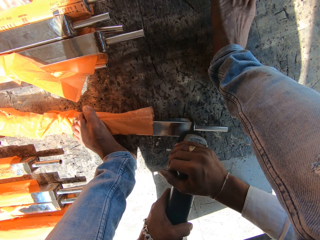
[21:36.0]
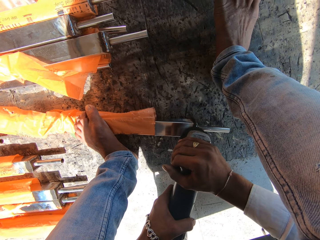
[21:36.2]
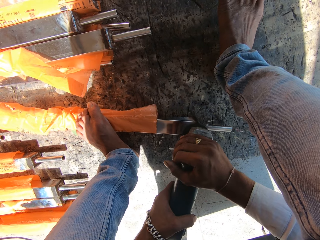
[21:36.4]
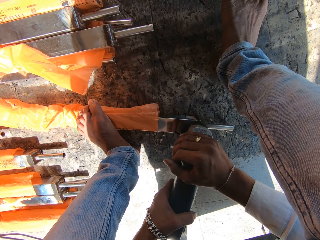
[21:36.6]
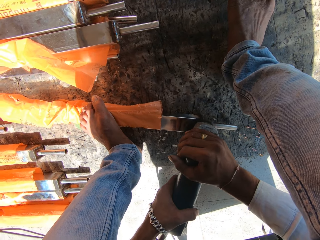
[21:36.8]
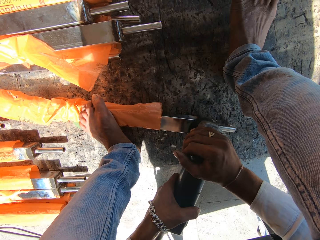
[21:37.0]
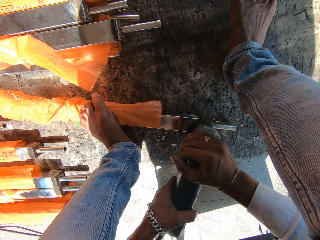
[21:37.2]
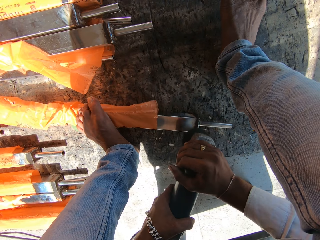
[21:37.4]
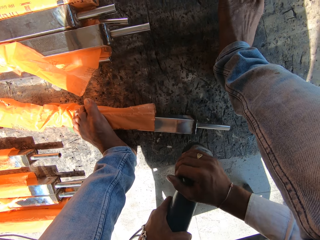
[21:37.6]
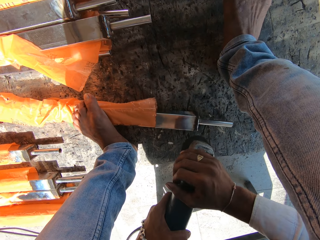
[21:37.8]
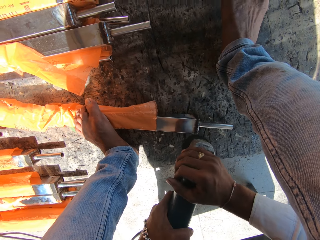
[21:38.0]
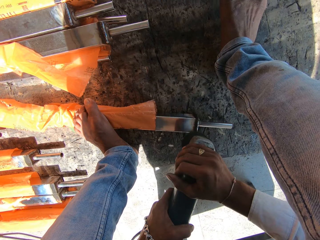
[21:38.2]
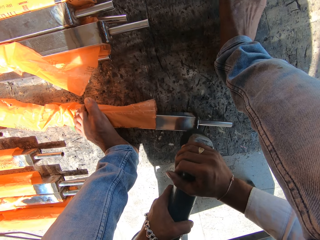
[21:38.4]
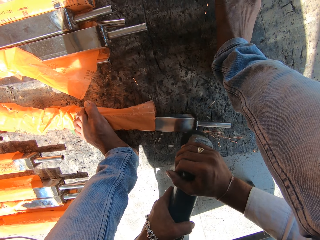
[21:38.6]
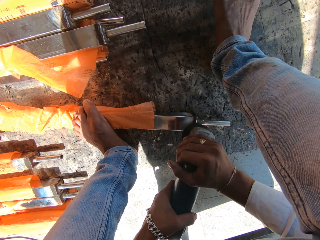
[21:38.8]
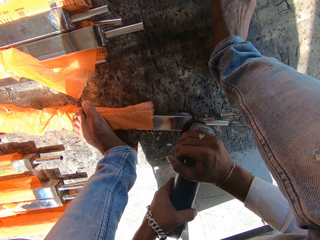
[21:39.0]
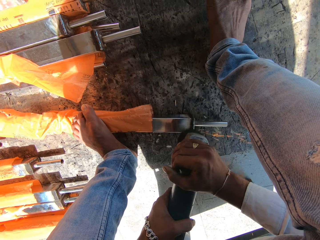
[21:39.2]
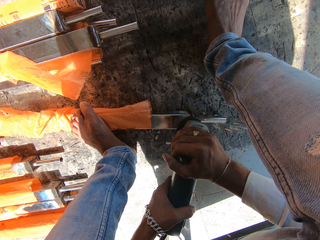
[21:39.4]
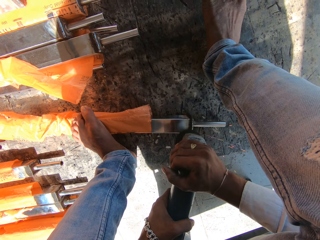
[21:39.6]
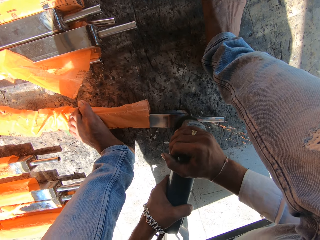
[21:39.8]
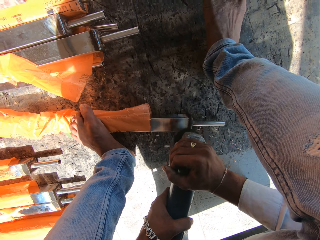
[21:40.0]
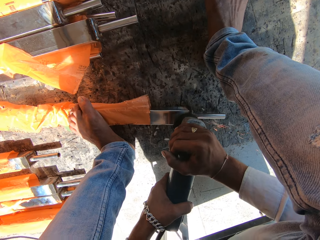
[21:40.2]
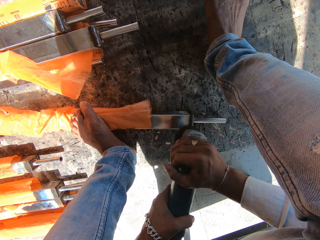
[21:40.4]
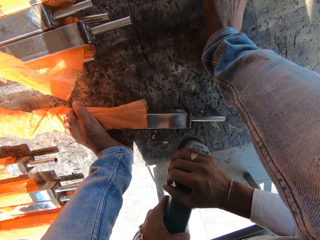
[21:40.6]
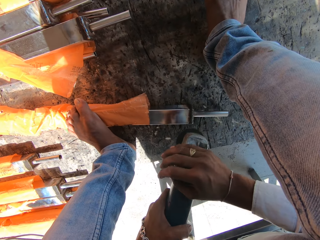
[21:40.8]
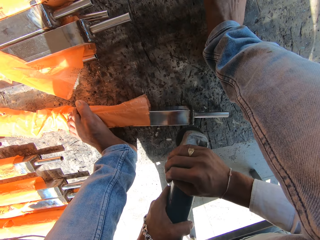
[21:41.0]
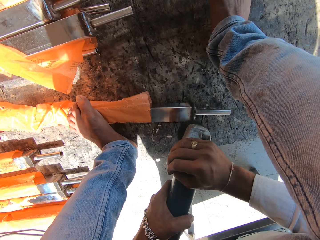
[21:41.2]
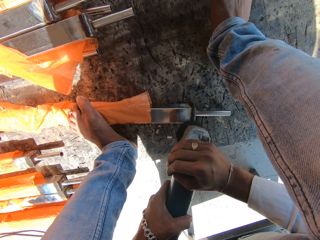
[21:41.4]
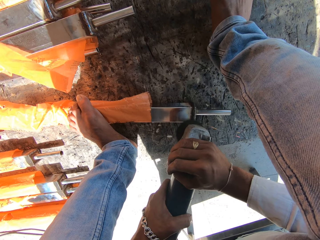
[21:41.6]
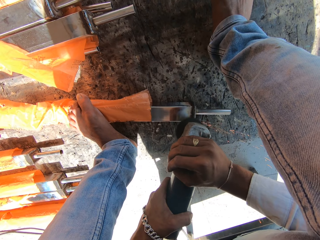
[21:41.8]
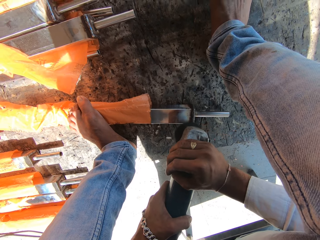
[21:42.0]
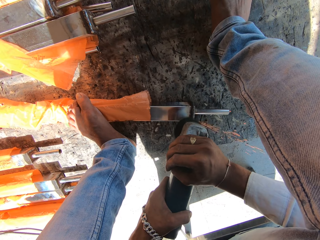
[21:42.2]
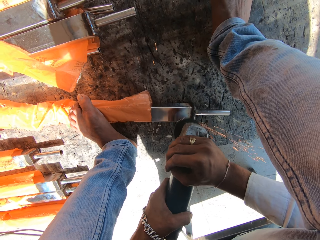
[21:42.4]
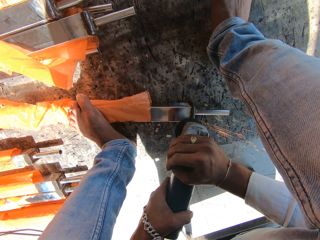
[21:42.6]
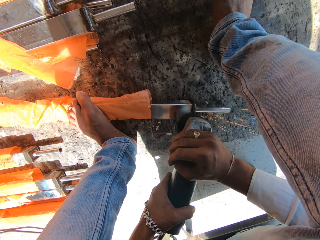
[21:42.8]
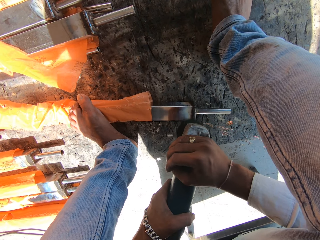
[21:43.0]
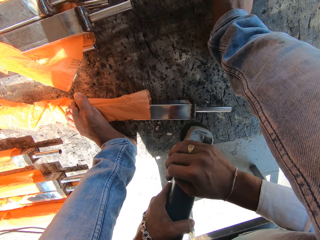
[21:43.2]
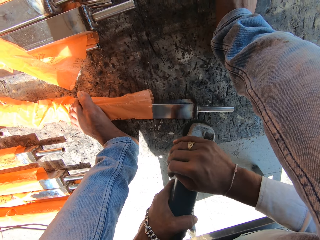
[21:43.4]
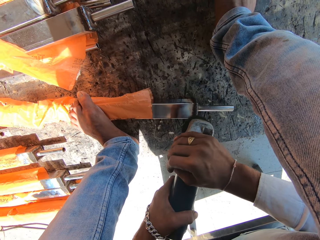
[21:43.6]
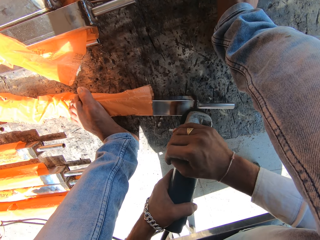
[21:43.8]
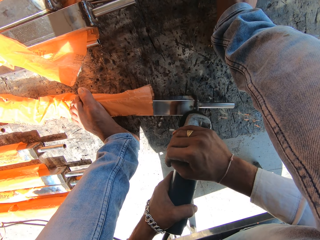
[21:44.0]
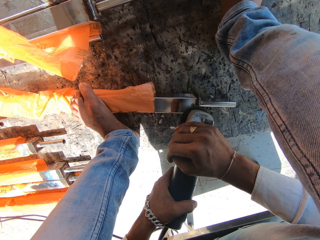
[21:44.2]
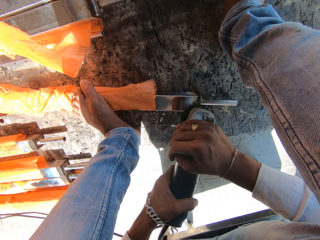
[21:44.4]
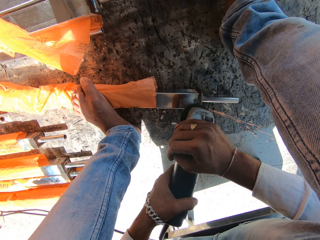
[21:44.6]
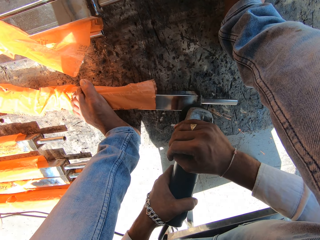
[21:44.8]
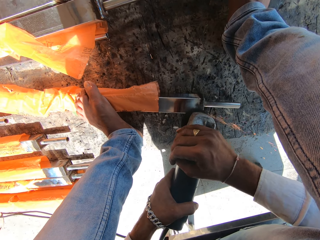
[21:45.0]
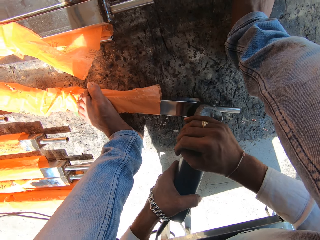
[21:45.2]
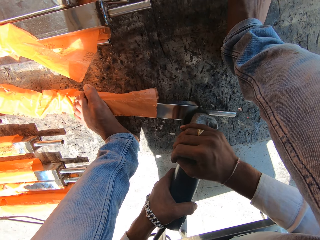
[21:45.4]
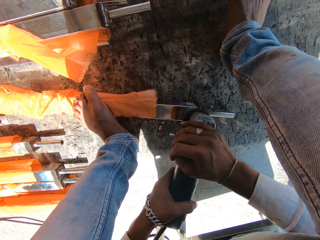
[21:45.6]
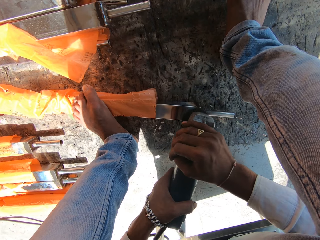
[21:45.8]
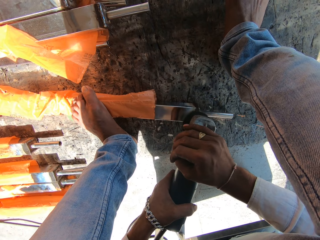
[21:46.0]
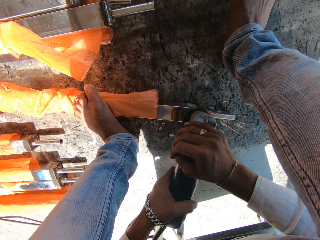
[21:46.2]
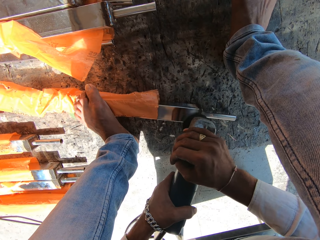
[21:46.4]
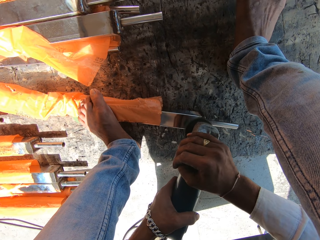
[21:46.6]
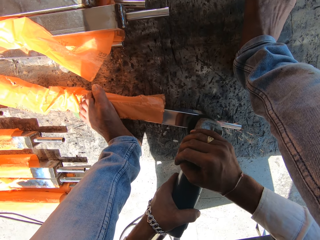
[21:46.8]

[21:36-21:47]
The camera wearer grinds the rod on the ground with the angle grinder in both hands.

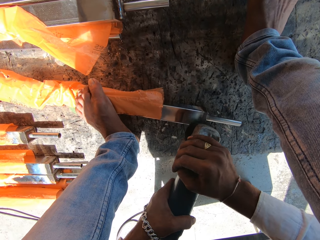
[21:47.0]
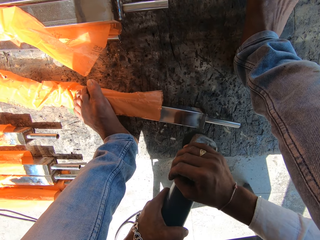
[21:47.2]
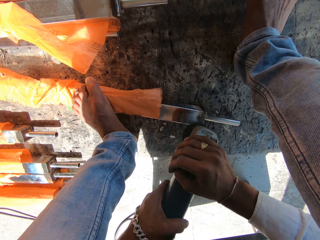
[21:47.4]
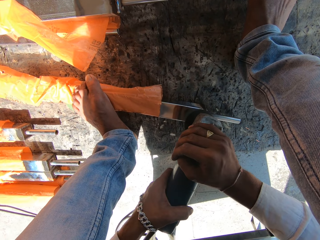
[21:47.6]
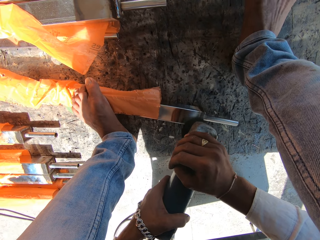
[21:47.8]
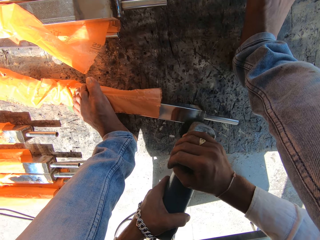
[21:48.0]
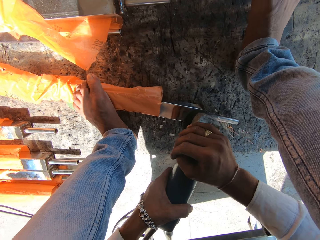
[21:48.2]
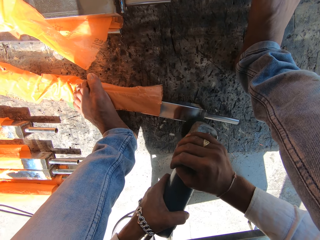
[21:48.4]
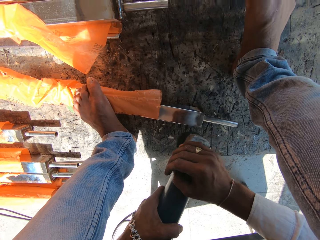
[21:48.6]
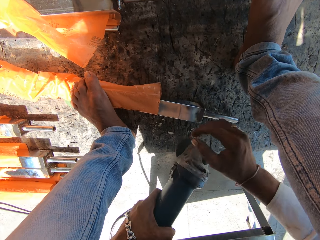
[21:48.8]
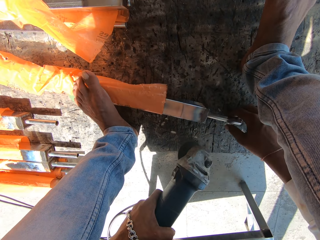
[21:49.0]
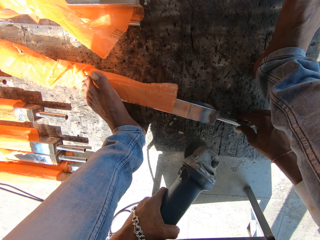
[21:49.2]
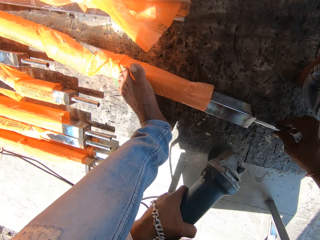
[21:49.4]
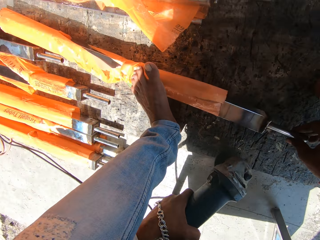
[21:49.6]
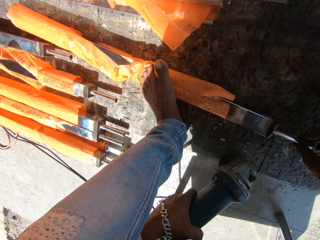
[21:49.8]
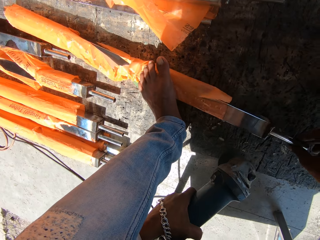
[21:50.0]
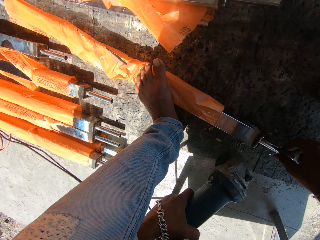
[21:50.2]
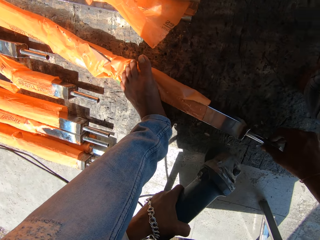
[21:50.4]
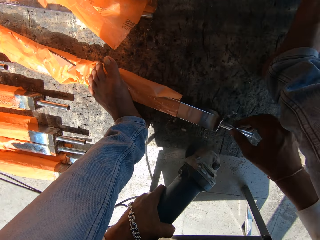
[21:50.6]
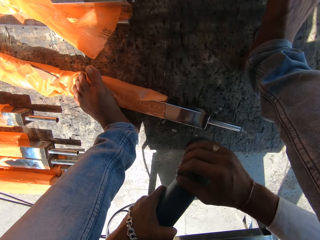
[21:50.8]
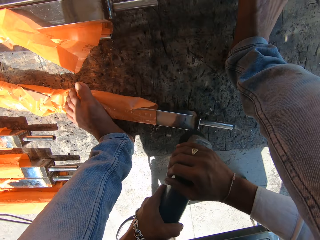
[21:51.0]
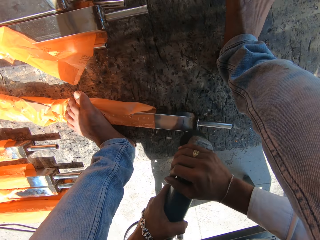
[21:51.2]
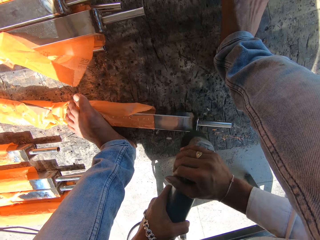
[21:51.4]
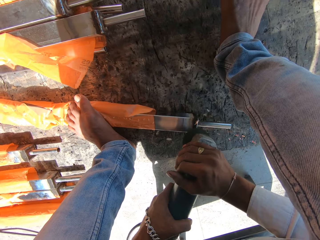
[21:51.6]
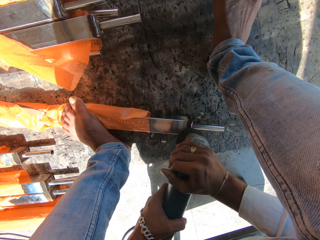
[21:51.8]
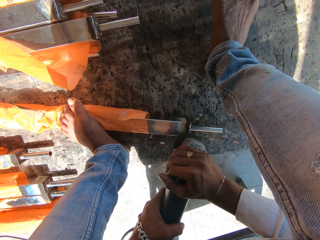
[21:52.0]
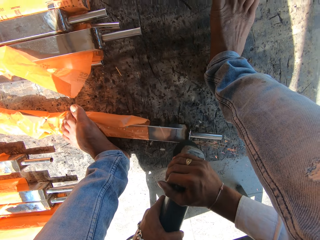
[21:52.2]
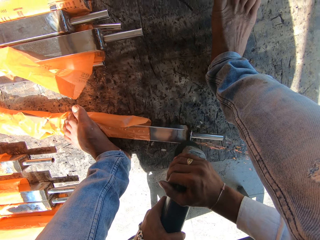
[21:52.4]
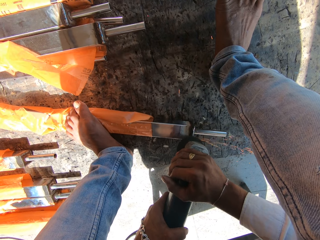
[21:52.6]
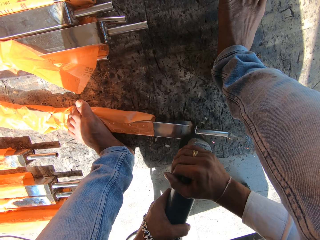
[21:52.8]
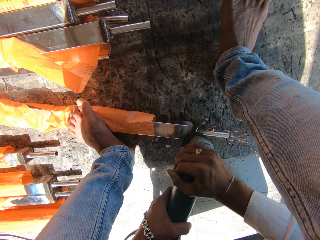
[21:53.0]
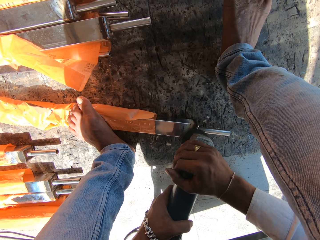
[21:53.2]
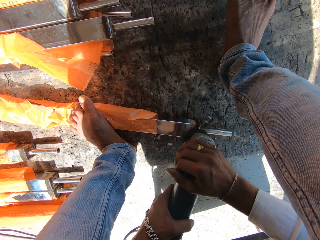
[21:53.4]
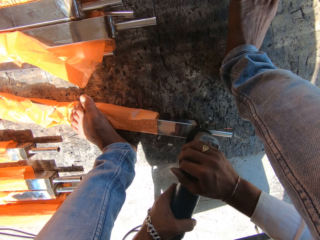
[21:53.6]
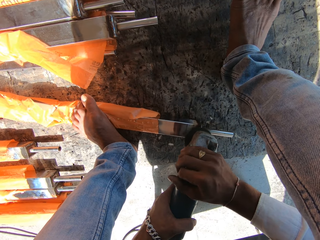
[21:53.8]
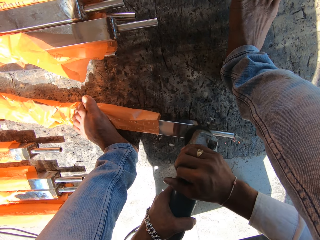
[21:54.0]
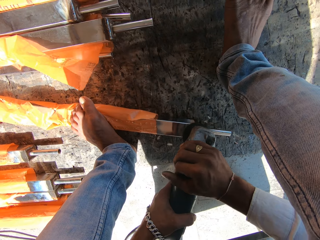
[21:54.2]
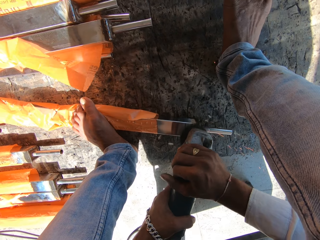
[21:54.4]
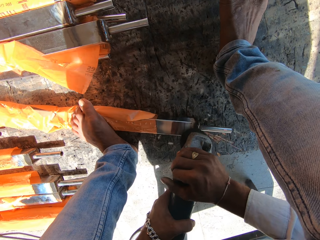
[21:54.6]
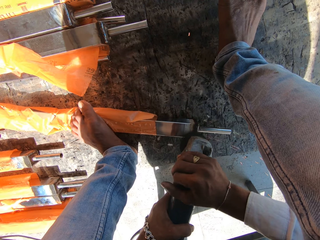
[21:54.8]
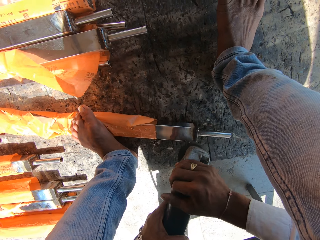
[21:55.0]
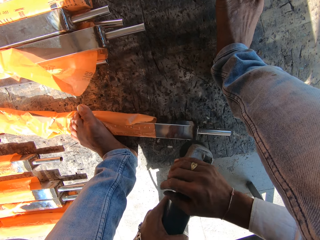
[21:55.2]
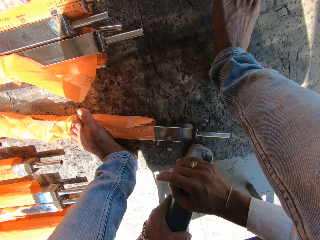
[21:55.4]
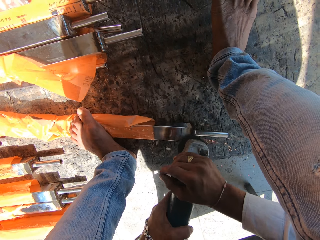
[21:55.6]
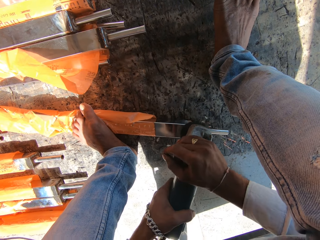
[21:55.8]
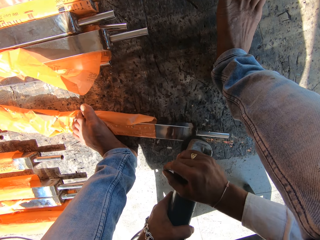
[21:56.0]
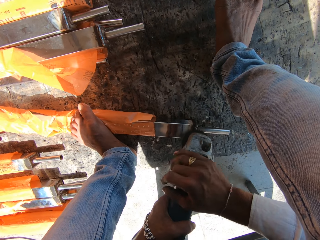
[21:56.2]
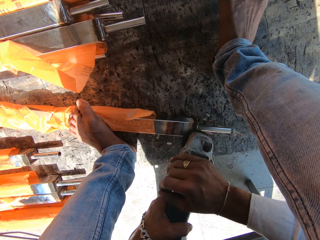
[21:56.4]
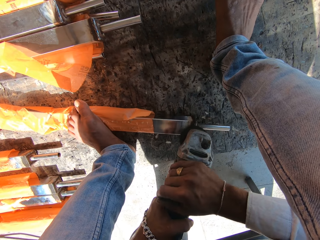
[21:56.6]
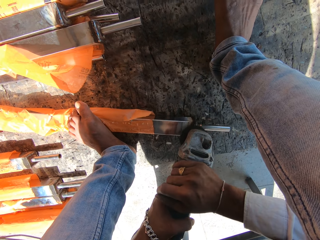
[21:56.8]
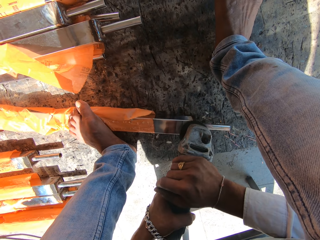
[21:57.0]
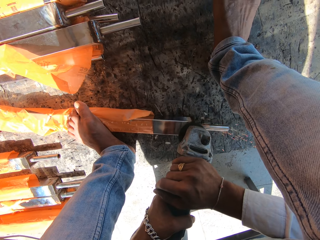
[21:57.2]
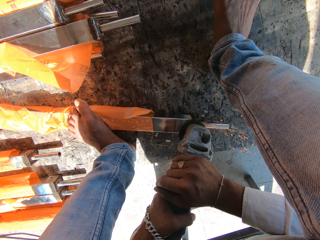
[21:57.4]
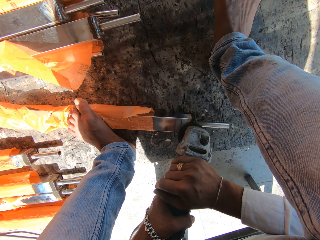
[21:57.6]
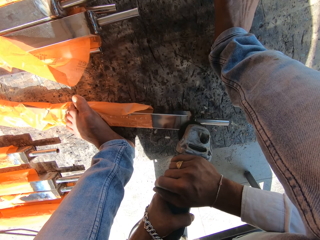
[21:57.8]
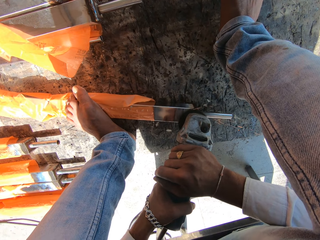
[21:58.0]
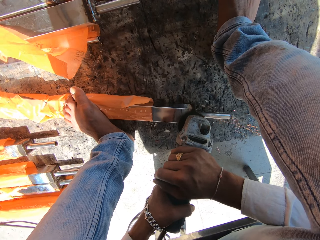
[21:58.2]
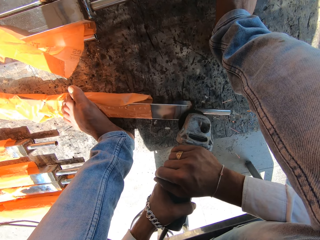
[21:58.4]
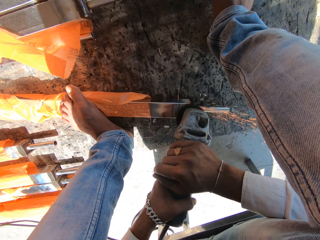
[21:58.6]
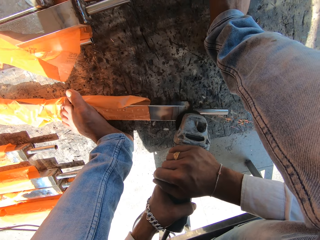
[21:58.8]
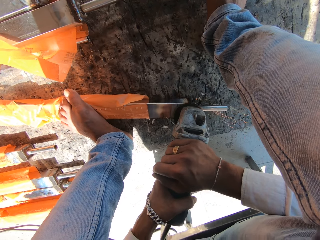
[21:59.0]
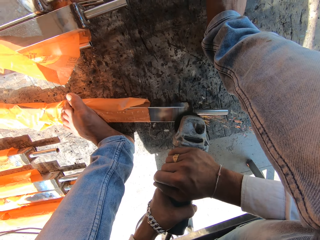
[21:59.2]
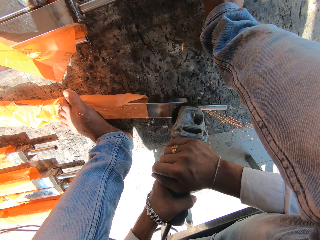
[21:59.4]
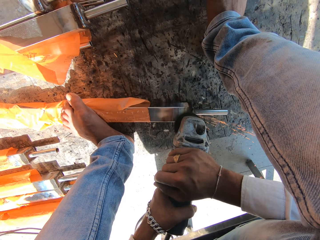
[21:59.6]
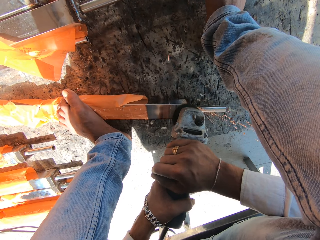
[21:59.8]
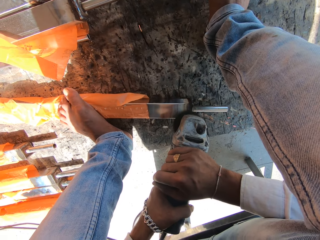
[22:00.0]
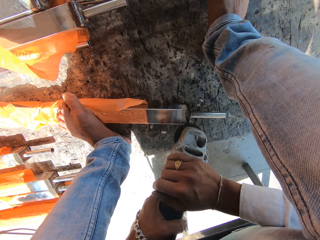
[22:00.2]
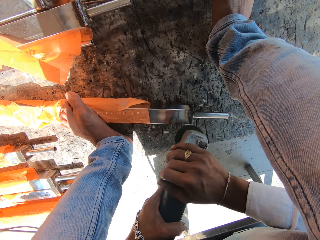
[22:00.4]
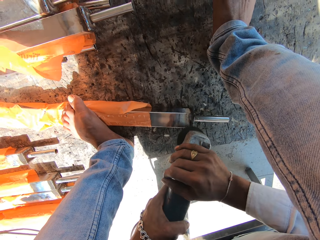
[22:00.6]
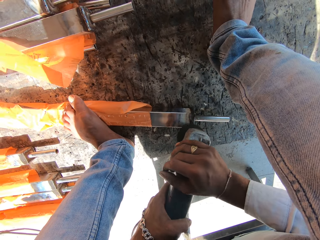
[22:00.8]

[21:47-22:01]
The camera wearer flips the metal rod with his right hand. He picks the metal. He grinds the rod on the ground with the angle grinder in both hands.
